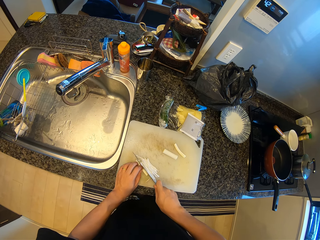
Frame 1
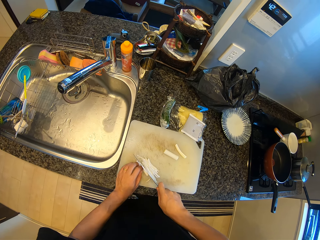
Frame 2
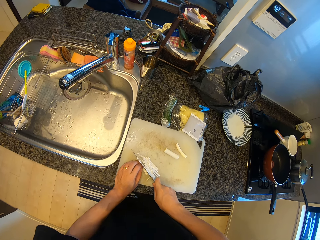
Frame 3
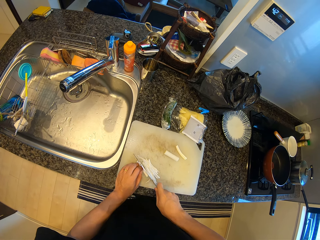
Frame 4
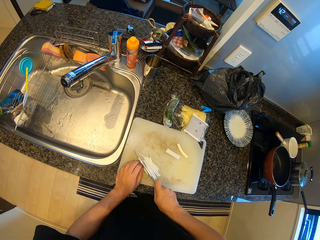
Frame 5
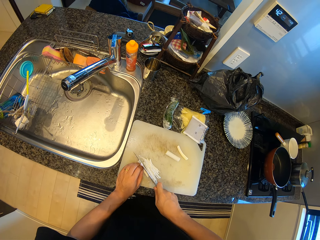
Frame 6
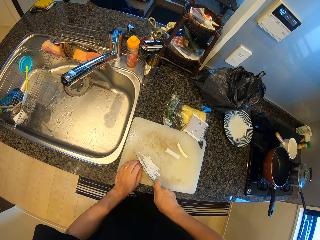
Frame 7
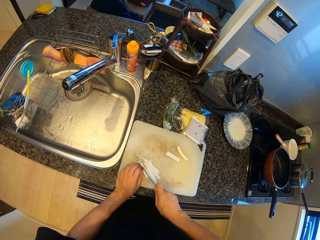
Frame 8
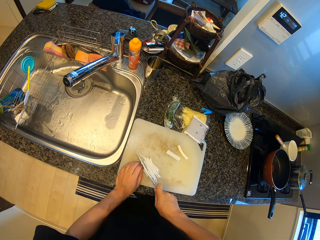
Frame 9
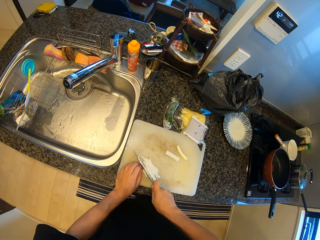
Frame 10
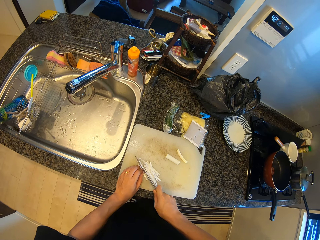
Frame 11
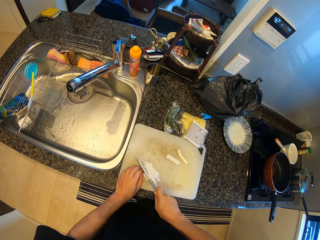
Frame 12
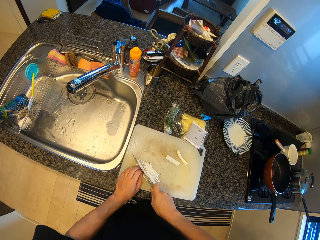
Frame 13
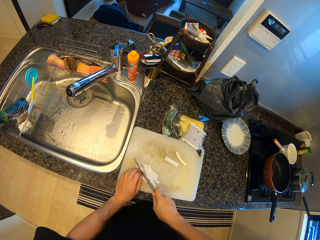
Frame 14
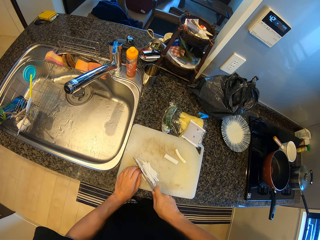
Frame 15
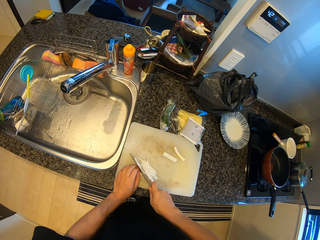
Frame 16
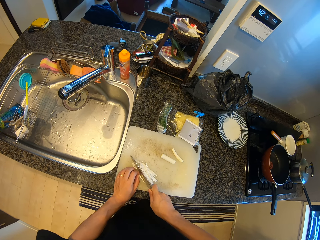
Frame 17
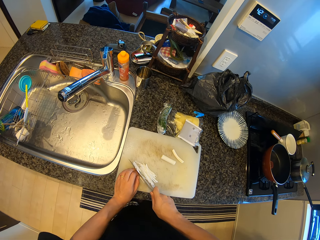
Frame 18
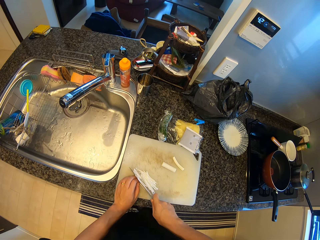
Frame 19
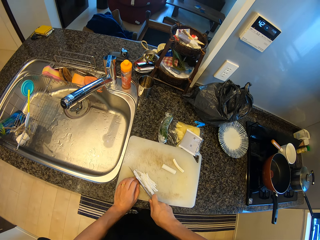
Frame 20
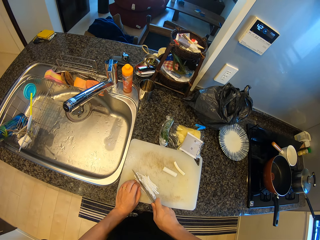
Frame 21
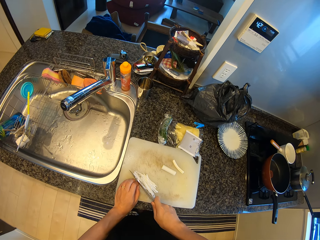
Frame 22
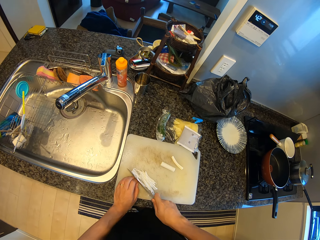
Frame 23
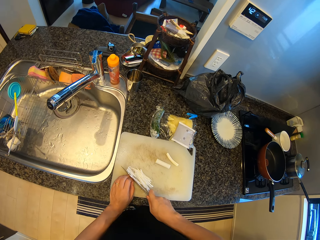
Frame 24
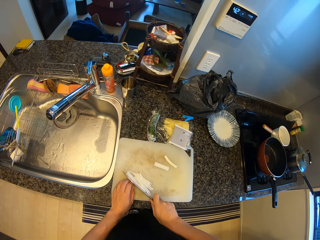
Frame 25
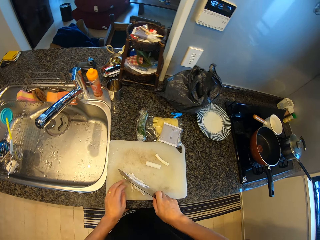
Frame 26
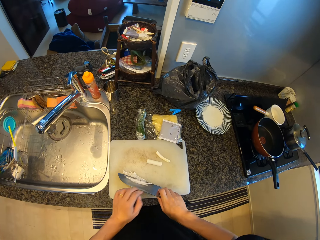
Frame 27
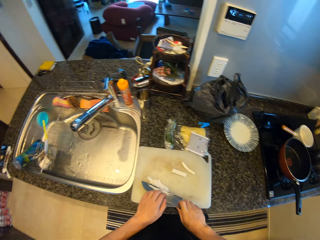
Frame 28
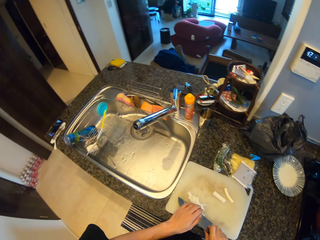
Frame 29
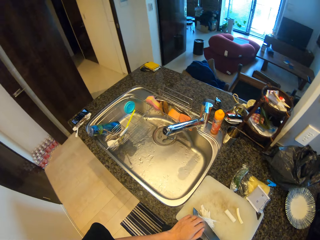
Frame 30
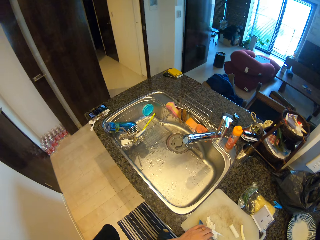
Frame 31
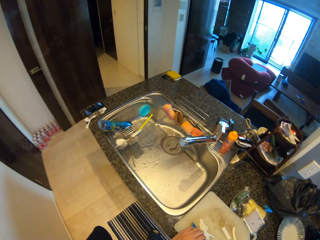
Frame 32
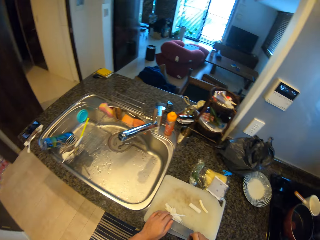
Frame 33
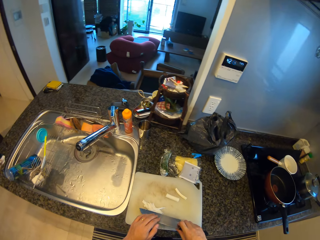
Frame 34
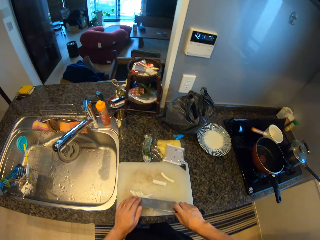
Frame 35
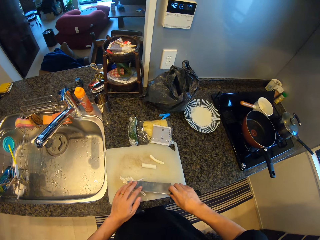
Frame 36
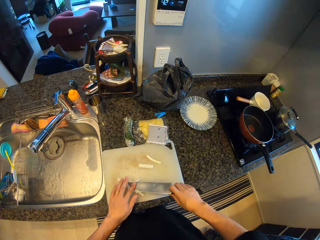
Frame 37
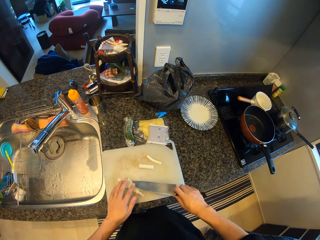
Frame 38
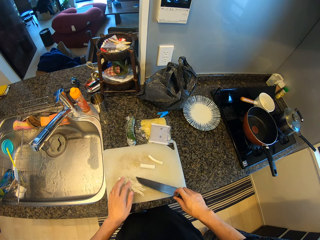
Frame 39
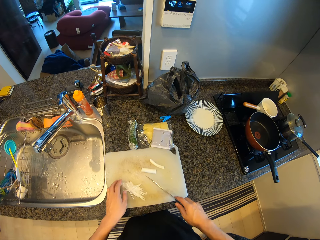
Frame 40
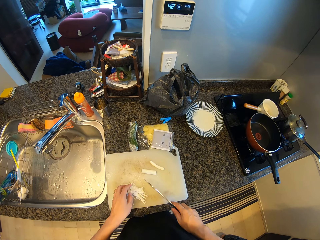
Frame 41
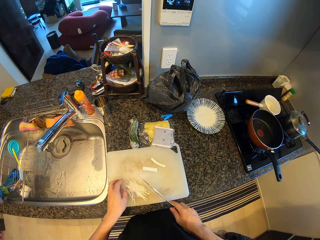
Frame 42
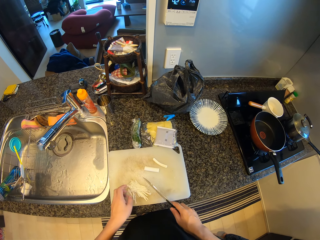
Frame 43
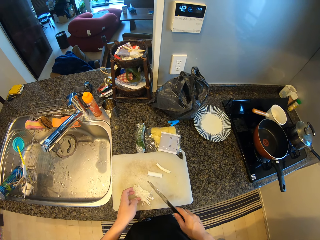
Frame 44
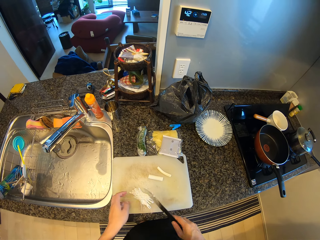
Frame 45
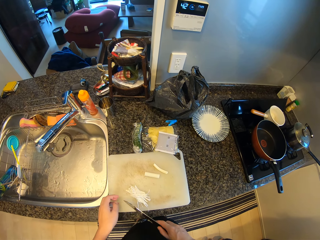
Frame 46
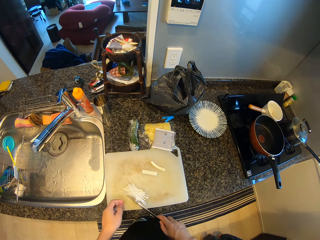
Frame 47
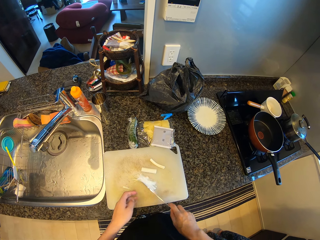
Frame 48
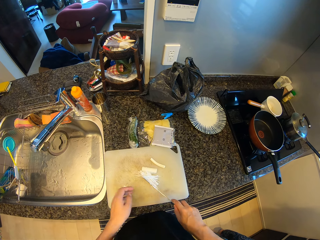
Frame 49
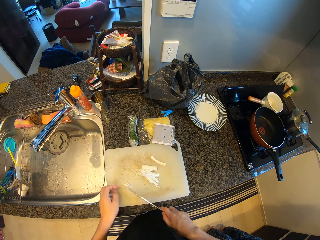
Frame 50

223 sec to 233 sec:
The camera wearer stops cutting the onion as he removes some pieces from the knife.

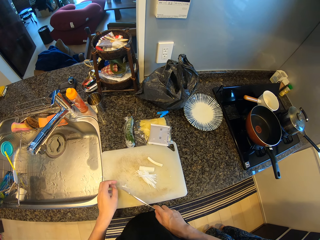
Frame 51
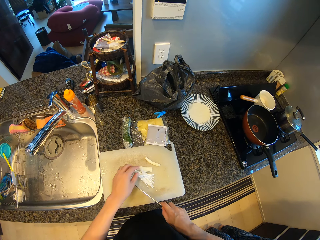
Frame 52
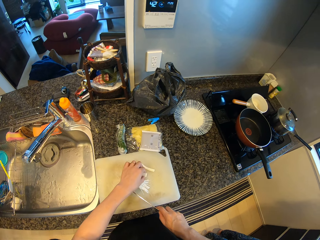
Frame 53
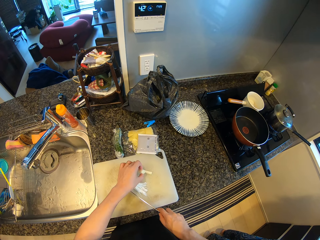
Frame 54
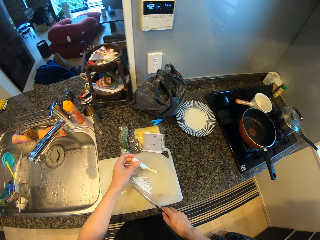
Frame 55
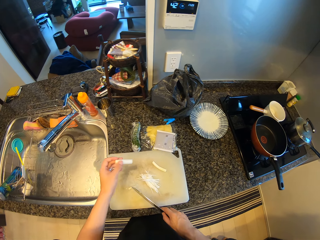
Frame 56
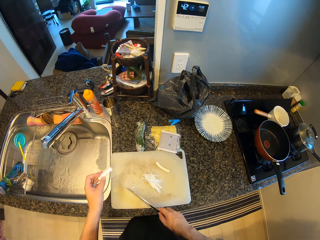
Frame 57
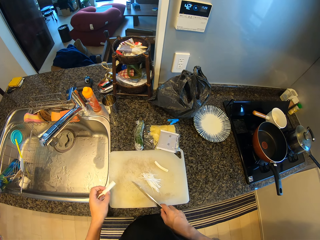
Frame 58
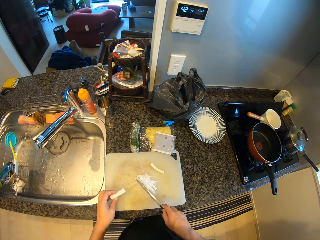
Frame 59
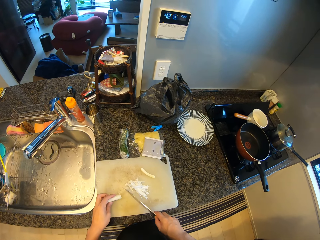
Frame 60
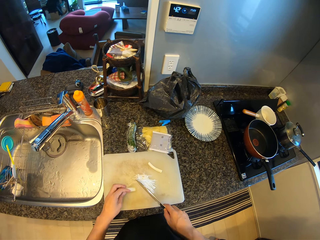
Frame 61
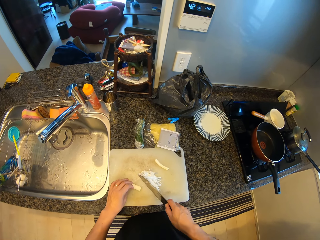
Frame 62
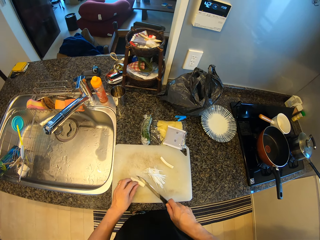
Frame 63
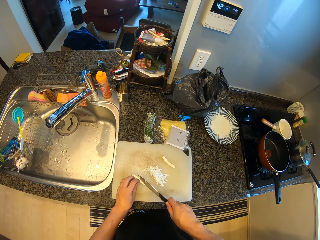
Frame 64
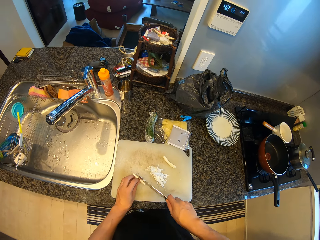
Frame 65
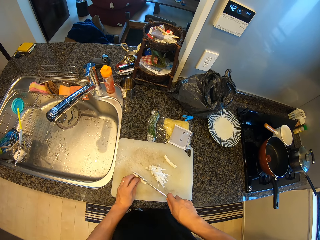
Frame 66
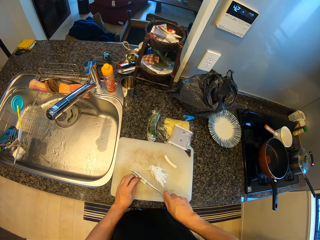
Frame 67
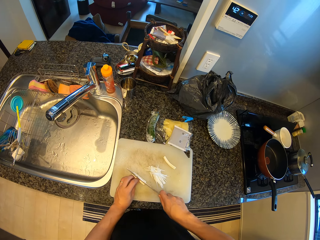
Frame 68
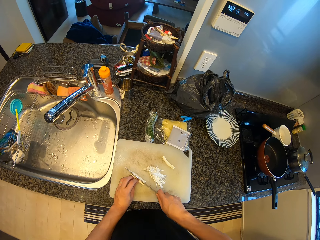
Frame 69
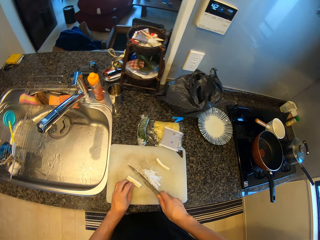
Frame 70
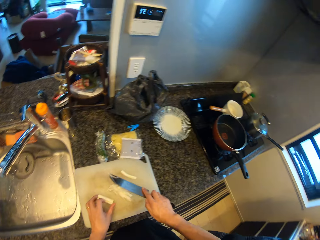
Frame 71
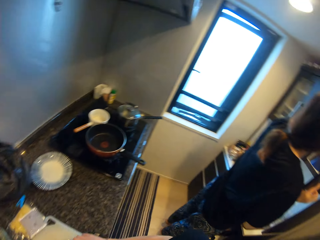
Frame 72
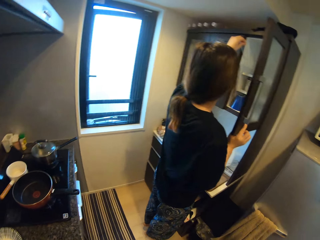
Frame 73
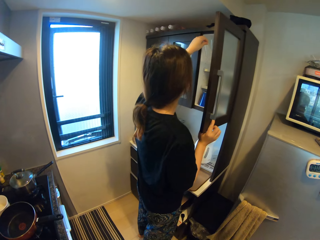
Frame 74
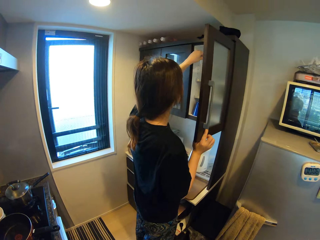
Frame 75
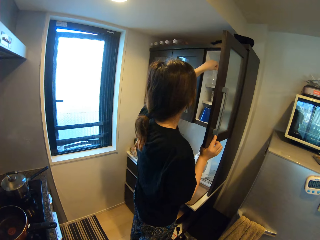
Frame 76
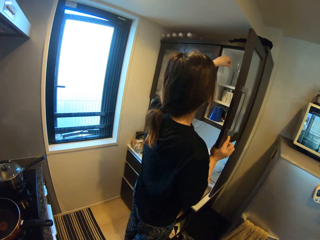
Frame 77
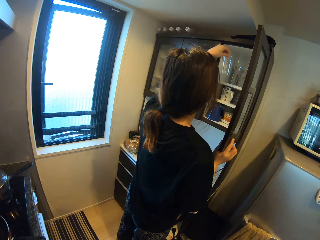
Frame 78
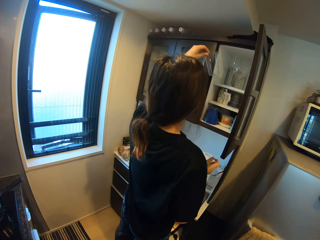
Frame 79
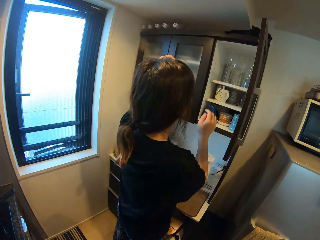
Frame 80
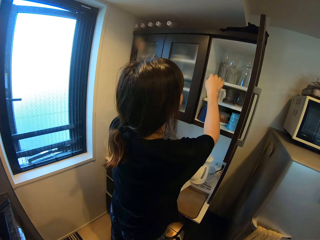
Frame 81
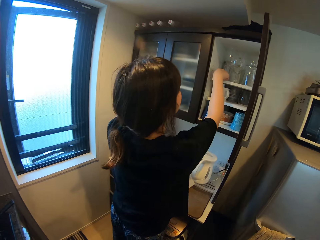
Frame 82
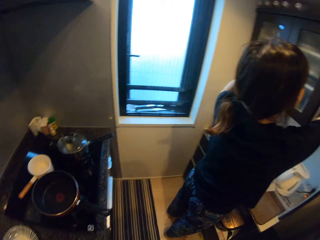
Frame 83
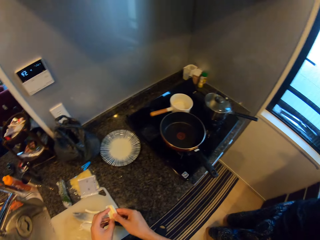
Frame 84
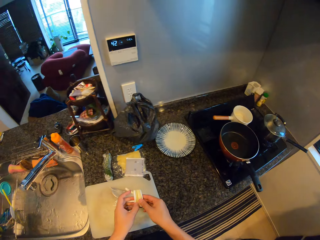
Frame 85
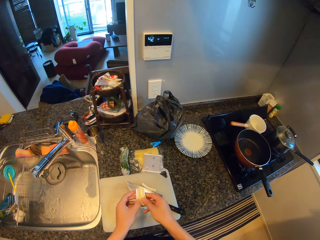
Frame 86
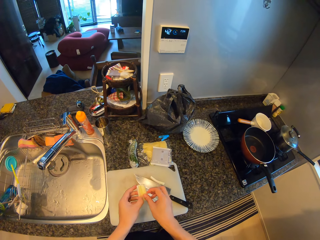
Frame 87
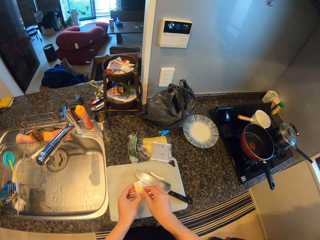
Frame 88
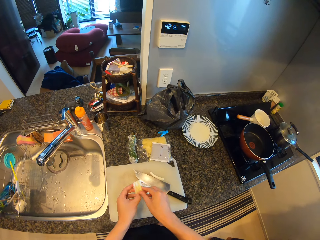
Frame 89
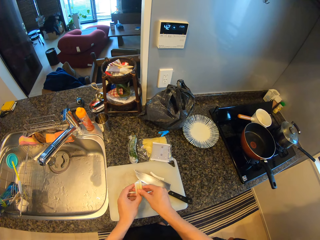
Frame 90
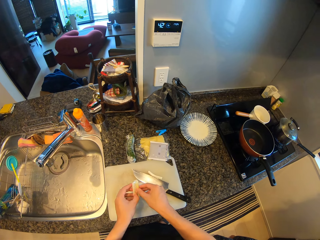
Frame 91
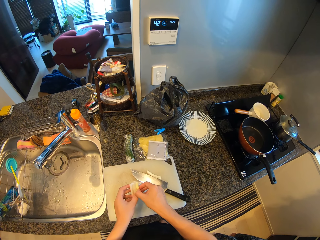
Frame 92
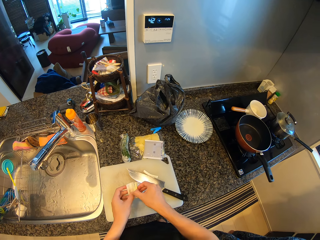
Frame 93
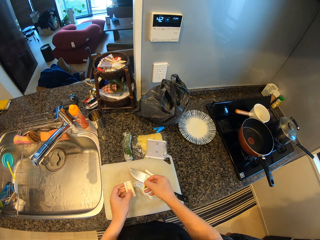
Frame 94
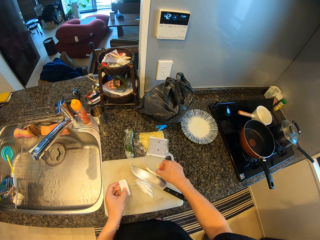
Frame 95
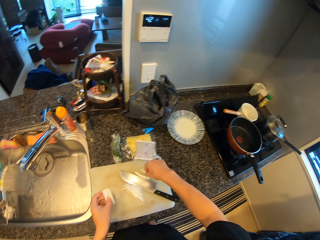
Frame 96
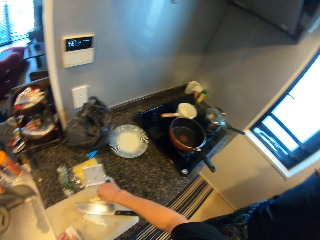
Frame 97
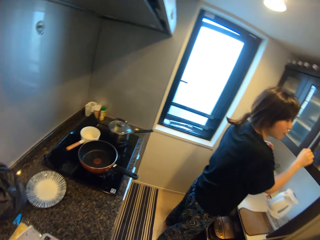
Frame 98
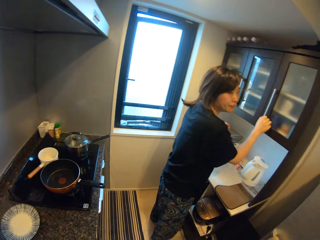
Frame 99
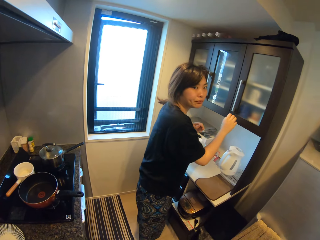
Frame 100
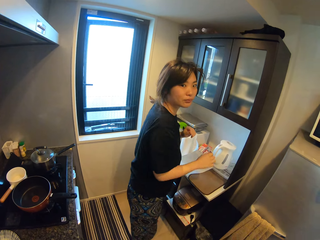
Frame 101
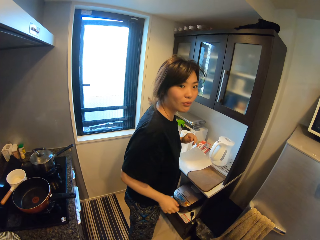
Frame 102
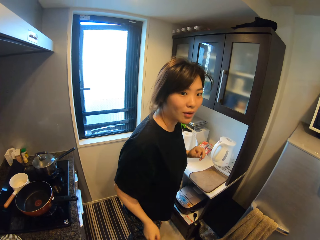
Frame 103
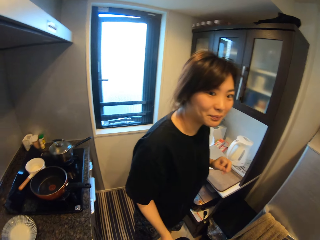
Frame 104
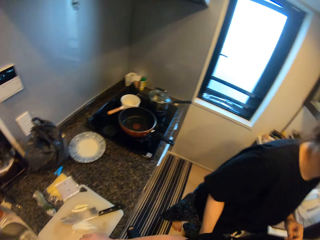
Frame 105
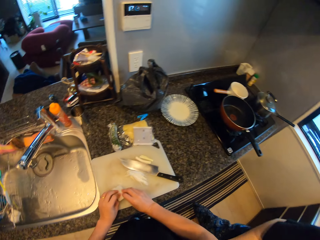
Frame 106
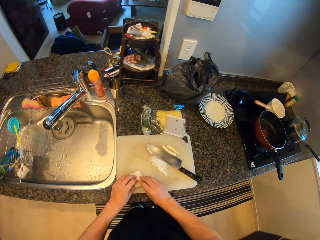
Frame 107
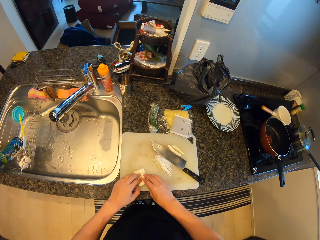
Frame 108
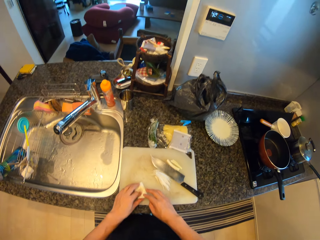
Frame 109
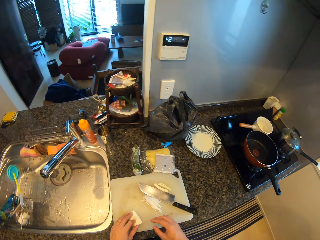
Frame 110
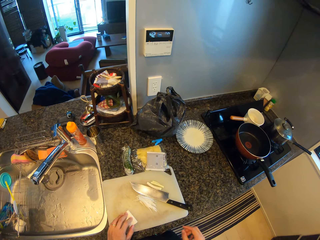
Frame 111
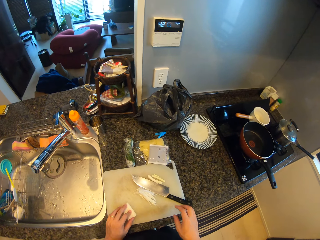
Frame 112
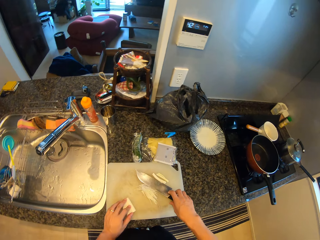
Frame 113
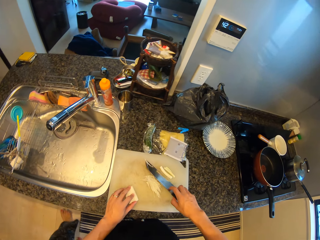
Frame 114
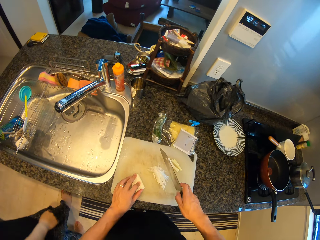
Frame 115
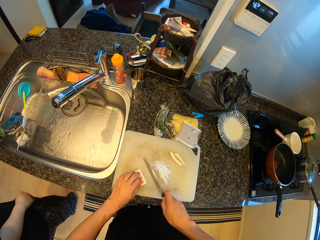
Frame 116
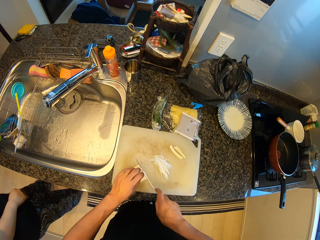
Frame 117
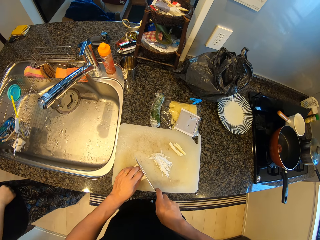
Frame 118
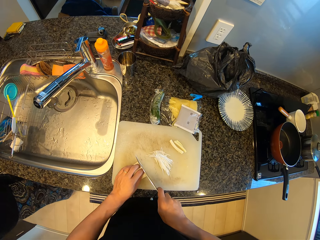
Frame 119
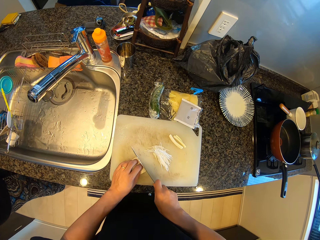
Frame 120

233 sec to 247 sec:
The camera wearer pushes the small pieces of onions aside. They pick up the piece of onion. They cut the piece of onion. They drop the knife. A man picks up some glasses from the cupboard and opens the cabinet. The camera wearer expands the spinach. The man closes the cupboard. The man walks. The camera wearer stretches the onion on the table. They pick up the knife.
